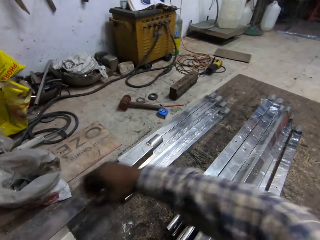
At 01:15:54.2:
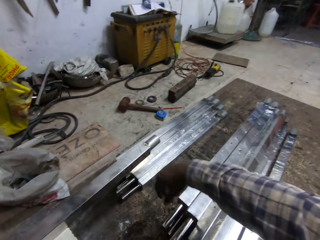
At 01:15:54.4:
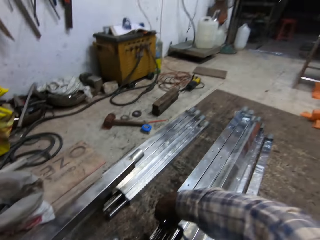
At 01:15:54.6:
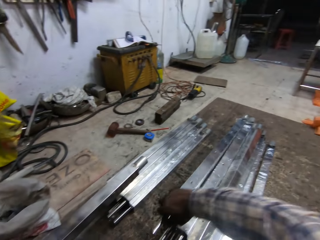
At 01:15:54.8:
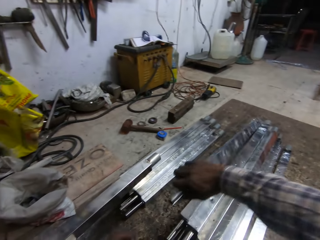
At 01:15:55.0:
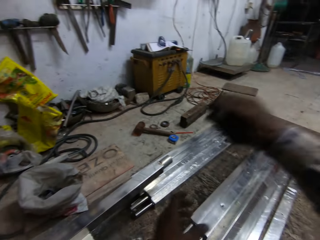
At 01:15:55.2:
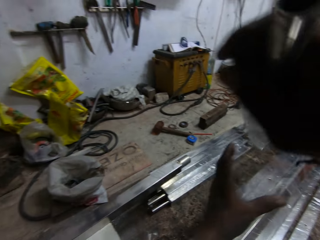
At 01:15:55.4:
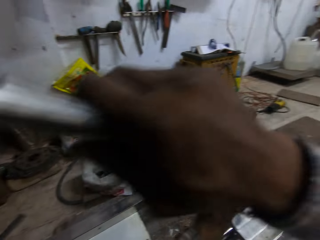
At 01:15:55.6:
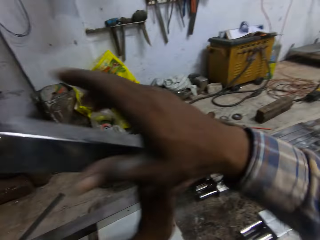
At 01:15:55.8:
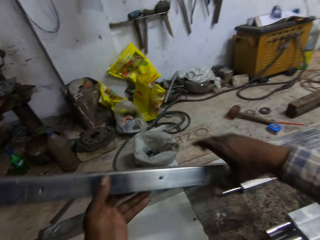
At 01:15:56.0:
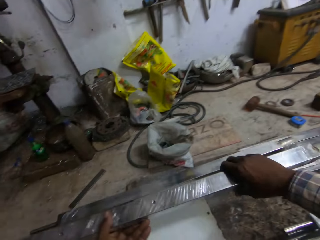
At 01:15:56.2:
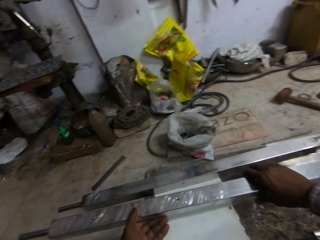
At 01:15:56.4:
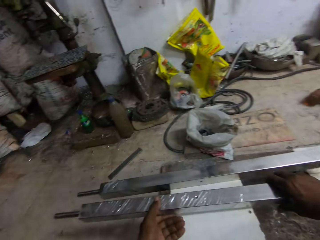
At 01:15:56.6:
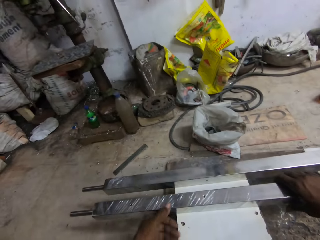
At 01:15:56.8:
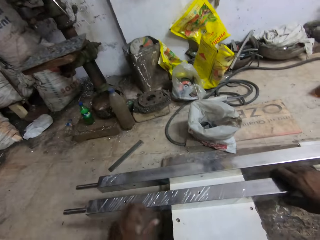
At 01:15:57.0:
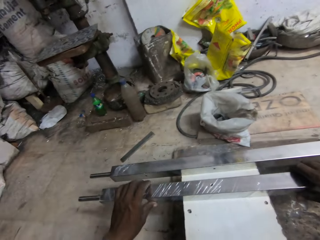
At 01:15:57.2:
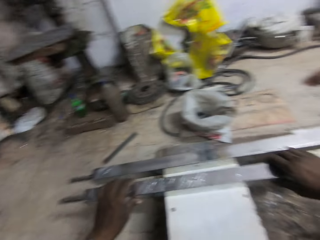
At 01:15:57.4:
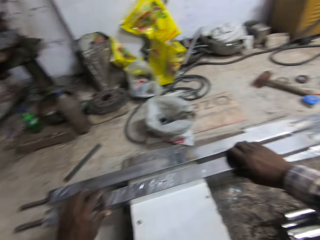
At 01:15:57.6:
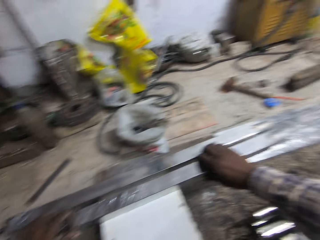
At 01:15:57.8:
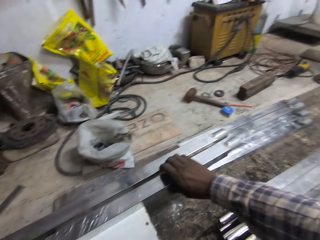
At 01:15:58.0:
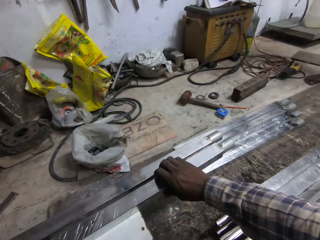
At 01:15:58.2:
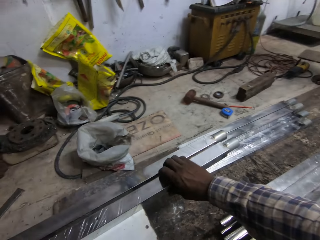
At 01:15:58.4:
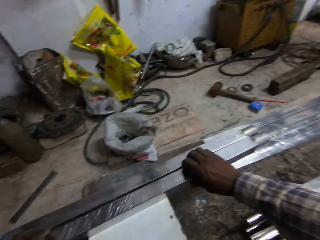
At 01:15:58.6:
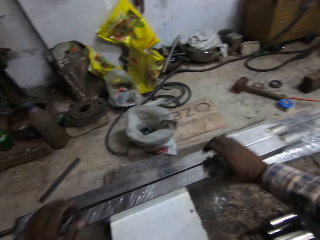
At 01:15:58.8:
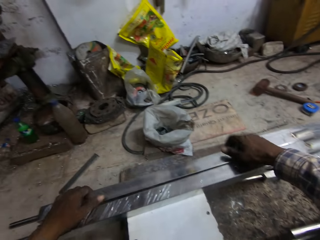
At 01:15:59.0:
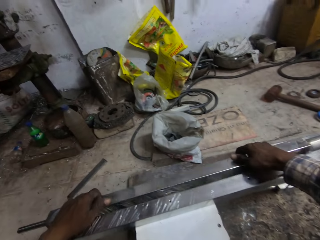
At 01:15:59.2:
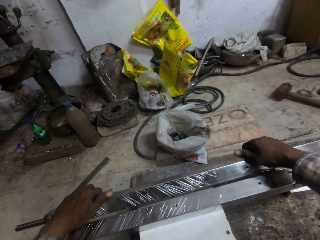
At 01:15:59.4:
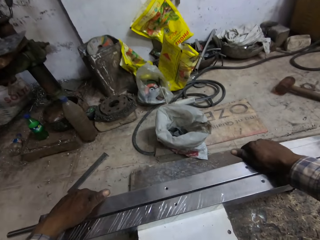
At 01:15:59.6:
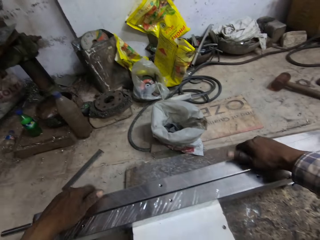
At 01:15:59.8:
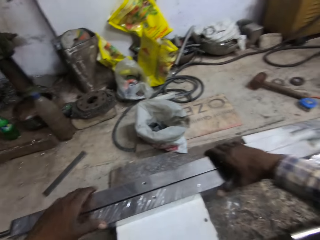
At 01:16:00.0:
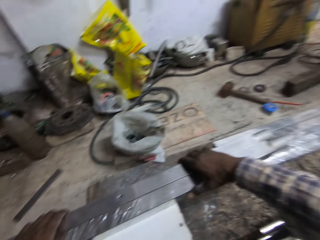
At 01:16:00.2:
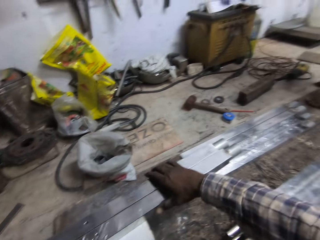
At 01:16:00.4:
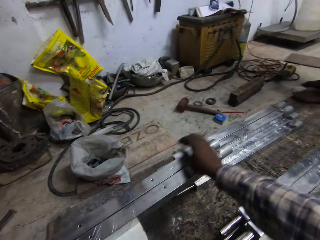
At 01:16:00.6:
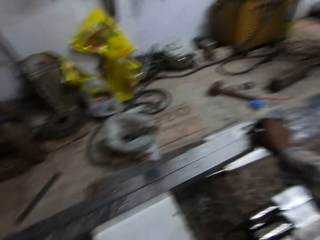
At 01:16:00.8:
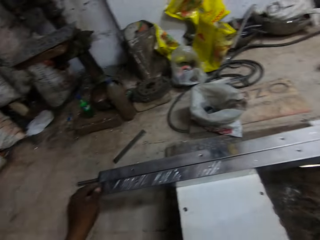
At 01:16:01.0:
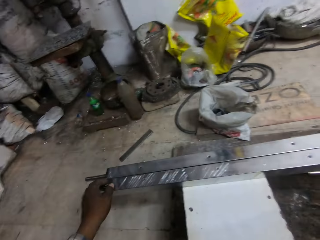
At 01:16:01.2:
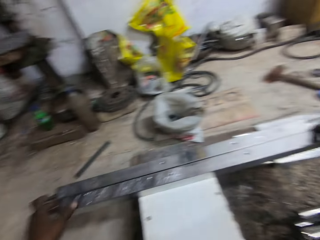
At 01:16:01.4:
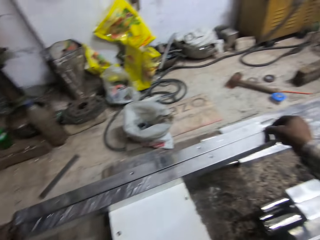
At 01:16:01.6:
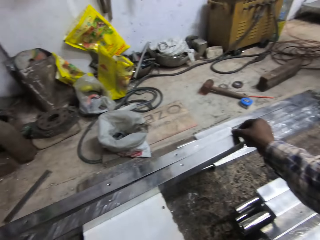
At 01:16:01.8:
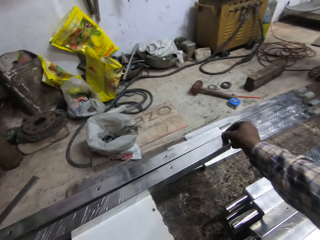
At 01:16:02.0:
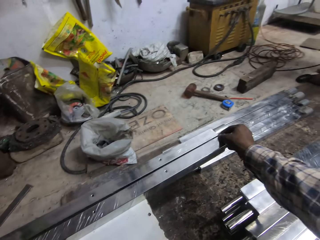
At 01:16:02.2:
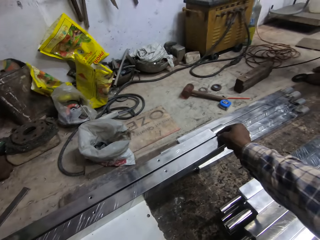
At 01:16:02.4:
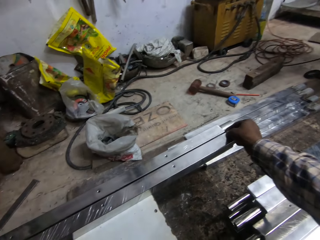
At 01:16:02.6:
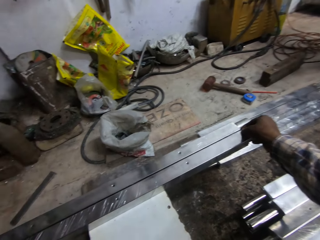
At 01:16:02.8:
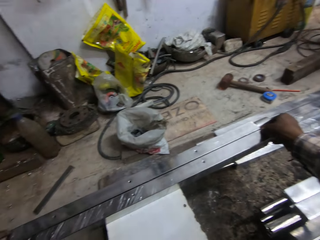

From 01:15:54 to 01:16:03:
The camera wearer picks up a metal pipe from the metal pipes with his right hand. He passes the metal in his right hand into his left hand. He arranges the metal bars. He places the metal pipe on the stool with both hands. He repositions the metal pipe on the stool with both hands. He adjusts the metal pipes with both hands.

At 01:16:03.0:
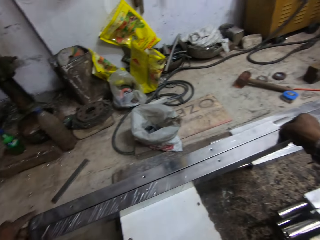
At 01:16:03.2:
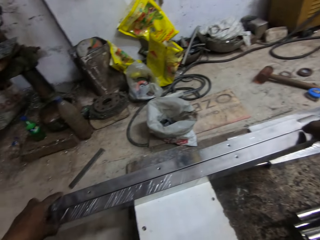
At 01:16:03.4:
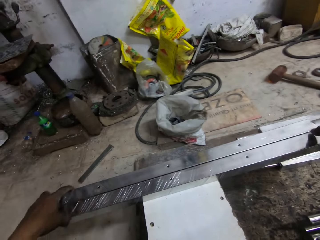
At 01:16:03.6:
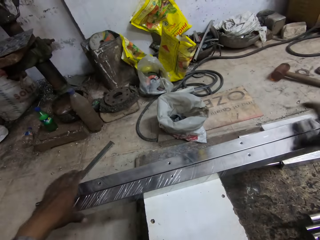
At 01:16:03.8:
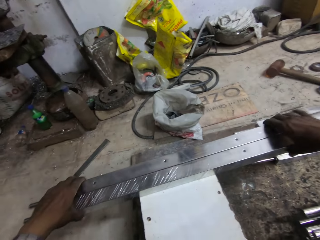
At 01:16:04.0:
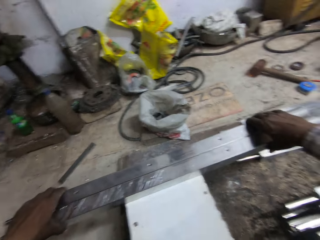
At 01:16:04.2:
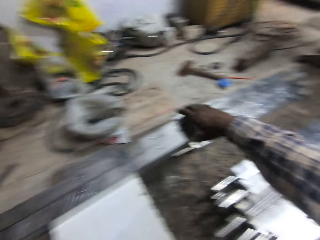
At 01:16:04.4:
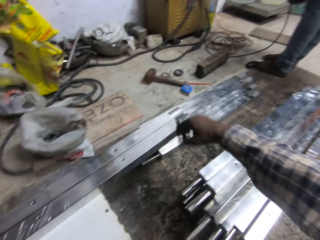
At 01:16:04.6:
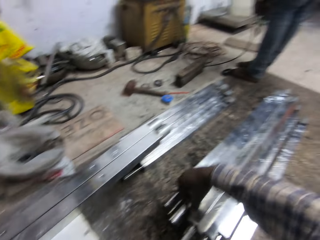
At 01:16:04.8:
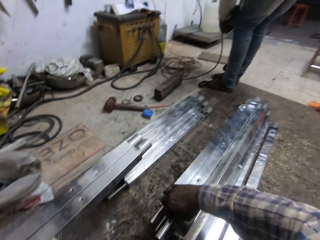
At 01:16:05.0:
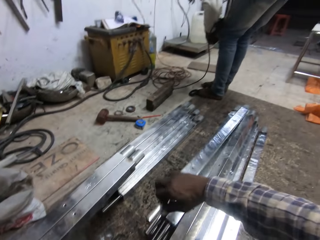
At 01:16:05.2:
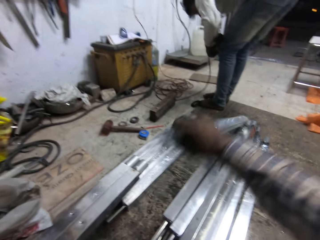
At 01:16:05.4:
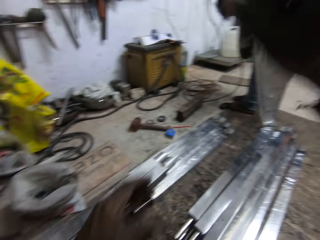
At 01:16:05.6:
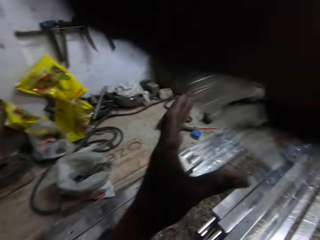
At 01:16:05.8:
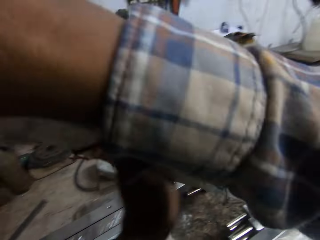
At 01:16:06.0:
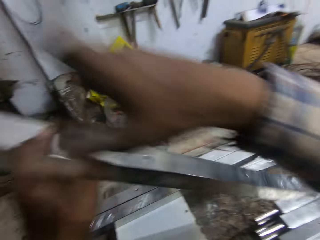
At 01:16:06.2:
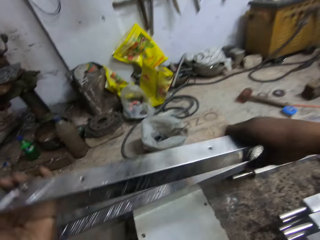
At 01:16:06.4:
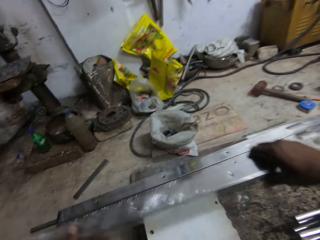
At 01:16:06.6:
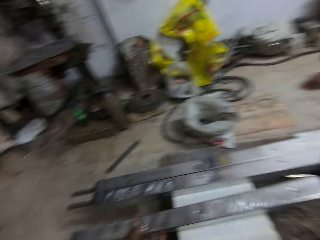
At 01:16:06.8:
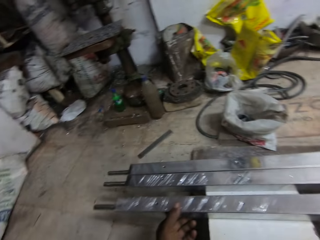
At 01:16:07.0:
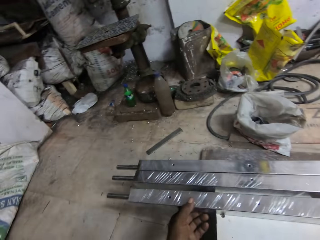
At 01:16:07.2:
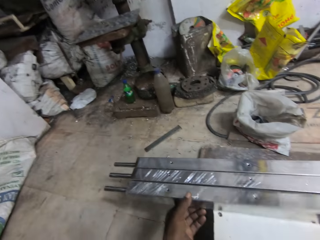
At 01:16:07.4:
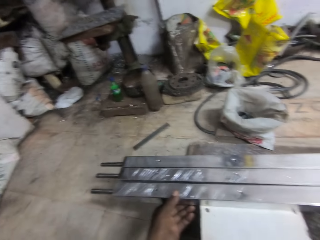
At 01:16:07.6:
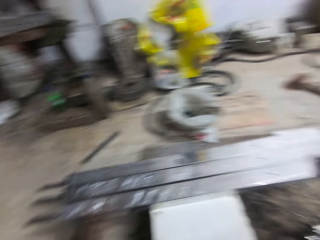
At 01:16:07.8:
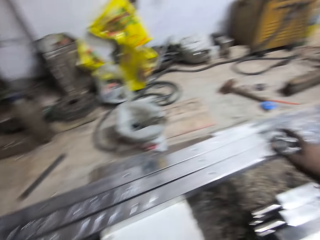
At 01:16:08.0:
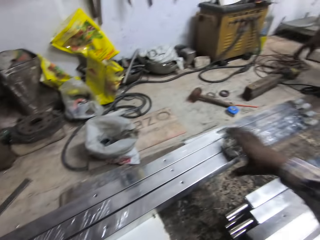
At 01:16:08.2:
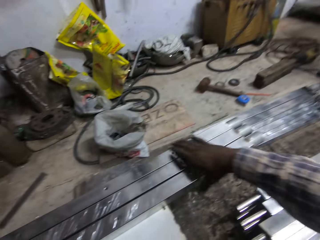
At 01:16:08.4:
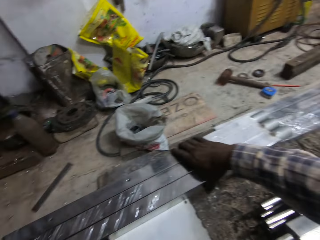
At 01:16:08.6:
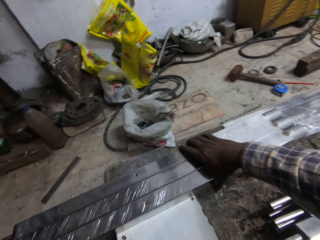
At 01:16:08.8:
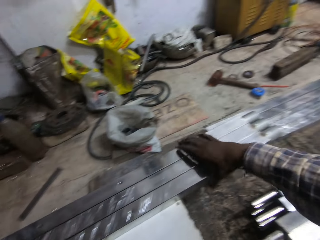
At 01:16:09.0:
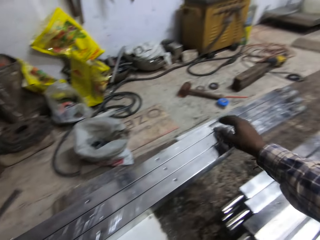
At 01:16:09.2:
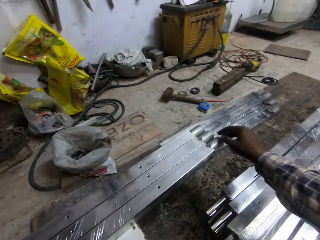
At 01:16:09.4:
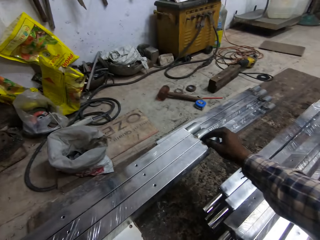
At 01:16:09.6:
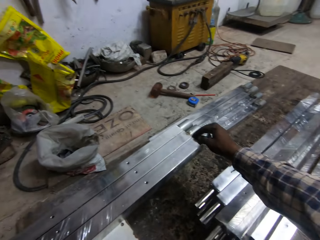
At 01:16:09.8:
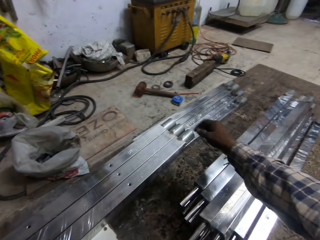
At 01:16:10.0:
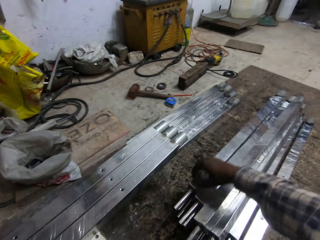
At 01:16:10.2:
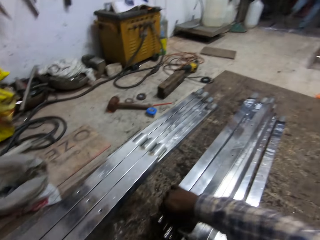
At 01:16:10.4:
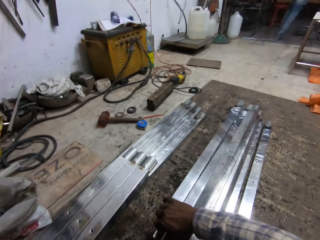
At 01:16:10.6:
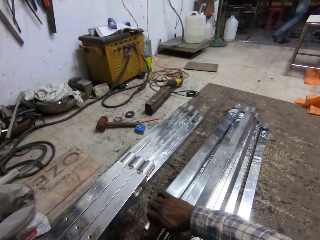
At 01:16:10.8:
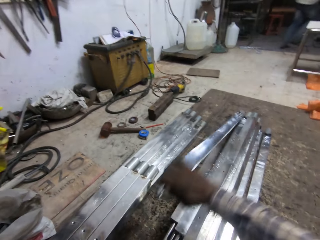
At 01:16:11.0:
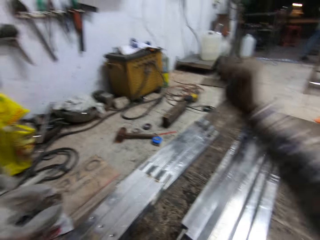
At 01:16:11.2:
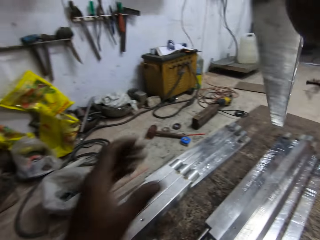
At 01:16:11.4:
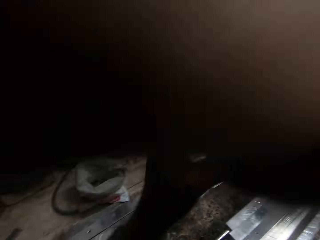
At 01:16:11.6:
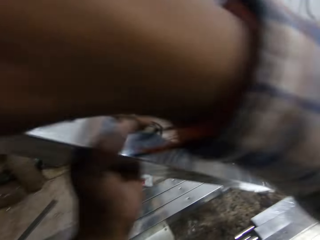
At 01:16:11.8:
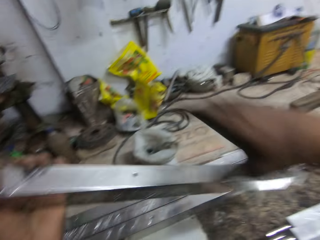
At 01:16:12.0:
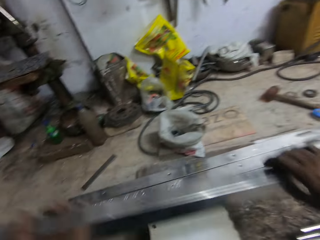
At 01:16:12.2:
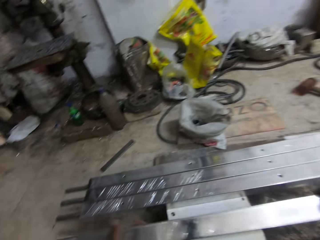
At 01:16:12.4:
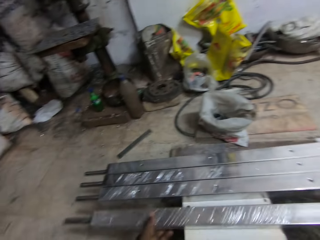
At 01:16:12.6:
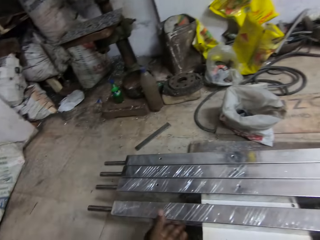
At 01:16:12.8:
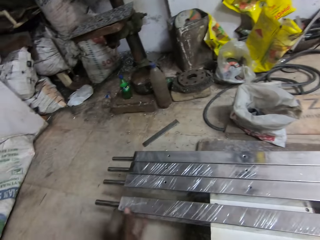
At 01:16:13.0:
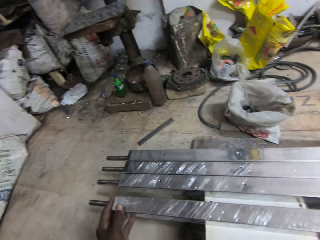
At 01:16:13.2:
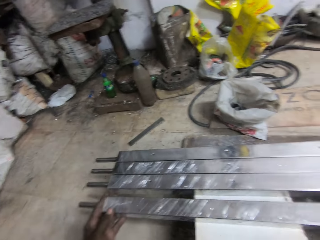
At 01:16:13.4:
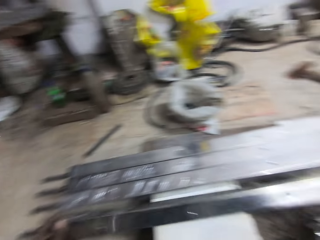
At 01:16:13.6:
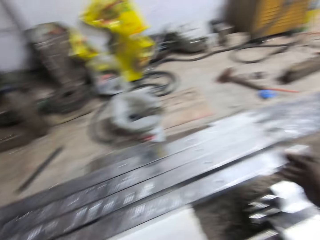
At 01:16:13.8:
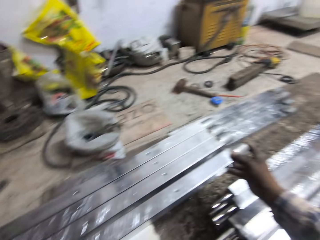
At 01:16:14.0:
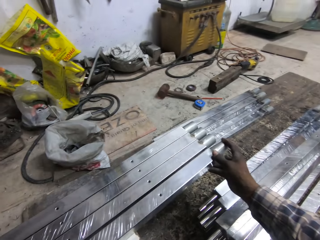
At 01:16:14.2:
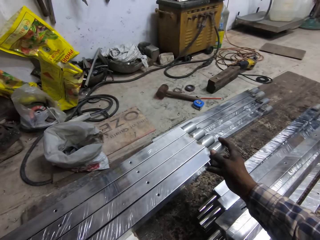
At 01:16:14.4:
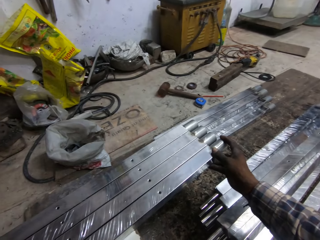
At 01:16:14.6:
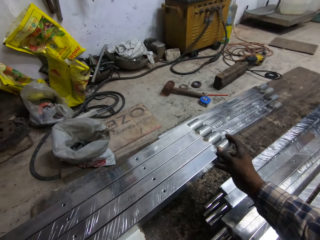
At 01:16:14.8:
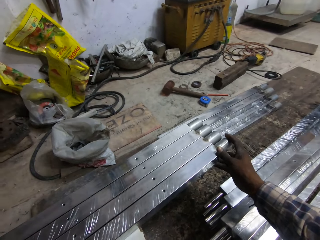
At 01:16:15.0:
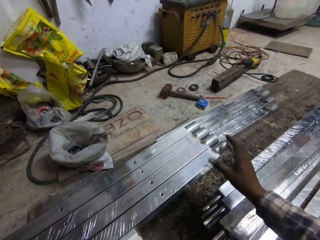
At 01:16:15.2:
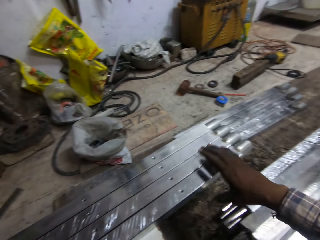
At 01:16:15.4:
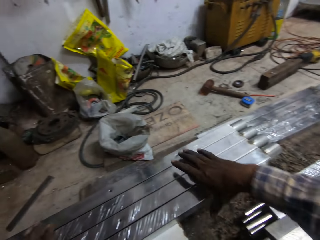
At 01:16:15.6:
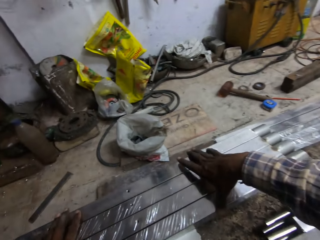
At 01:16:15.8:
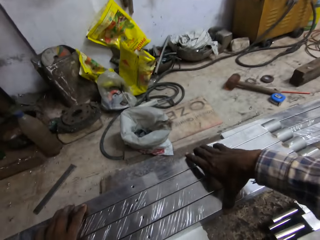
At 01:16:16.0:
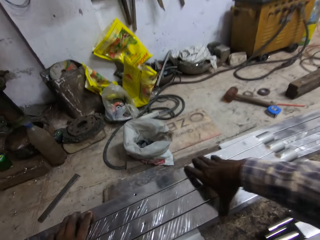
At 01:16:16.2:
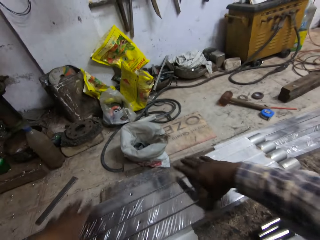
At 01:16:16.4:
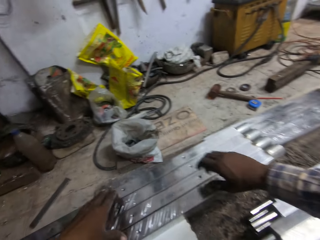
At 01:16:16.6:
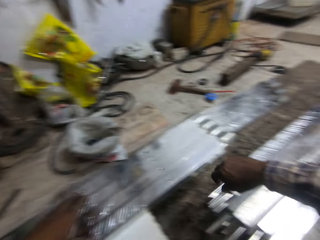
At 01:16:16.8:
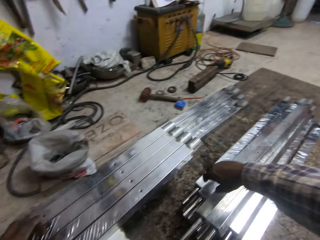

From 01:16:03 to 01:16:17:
The camera wearer picks up a metal pipe from the metal pipes with his right hand. He passes the metal in his right hand into his left hand. He places the metal pipe on the stool with both hands. He holds the metal pipes with both hands. He touches the metal pipe with his right hand. He holds the metal pipes with both hands. He picks up a metal pipe from the metal pipes with his right hand. He passes the metal in his right hand into his left hand. He places the metal pipe on the stool with both hands. He adjusts the metal pipe on the stool with both hands. He holds the metal pipes with both hands.
